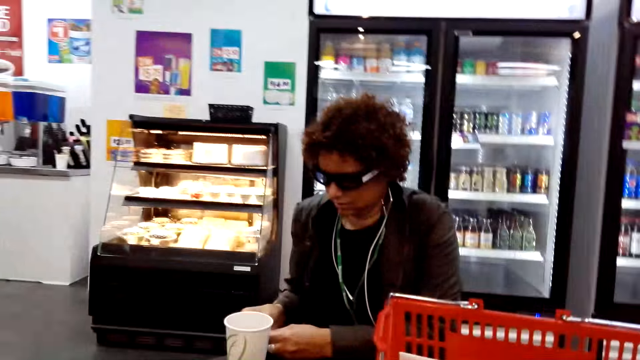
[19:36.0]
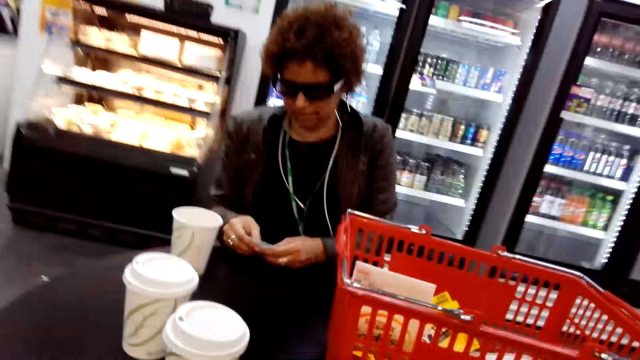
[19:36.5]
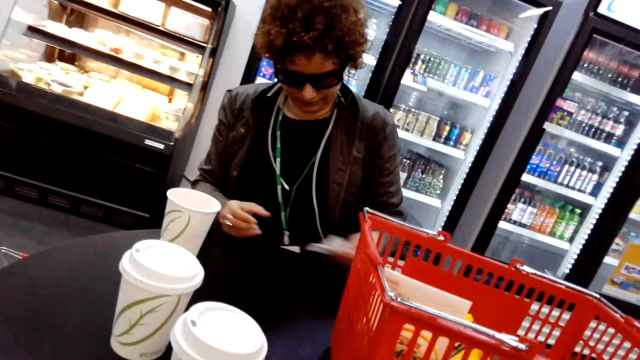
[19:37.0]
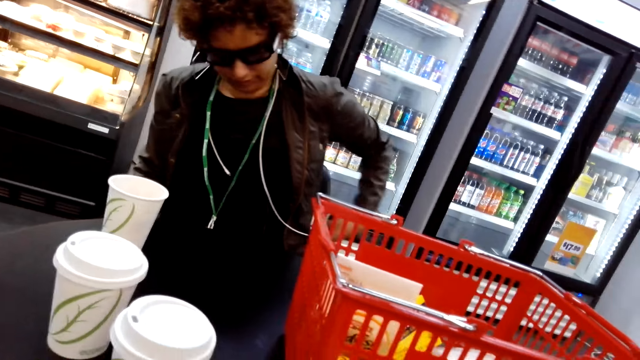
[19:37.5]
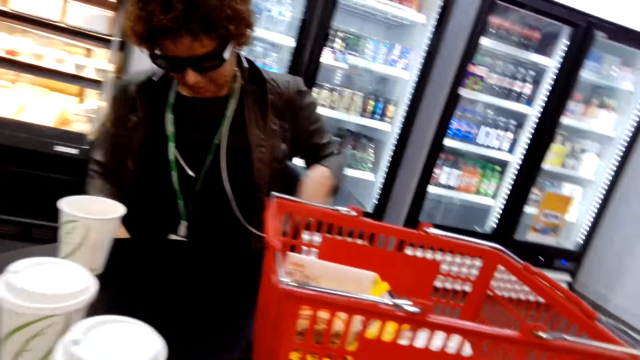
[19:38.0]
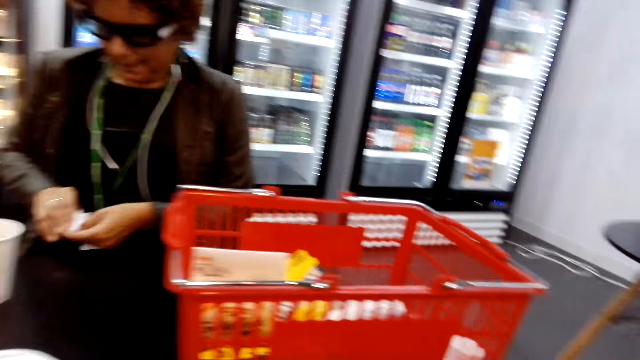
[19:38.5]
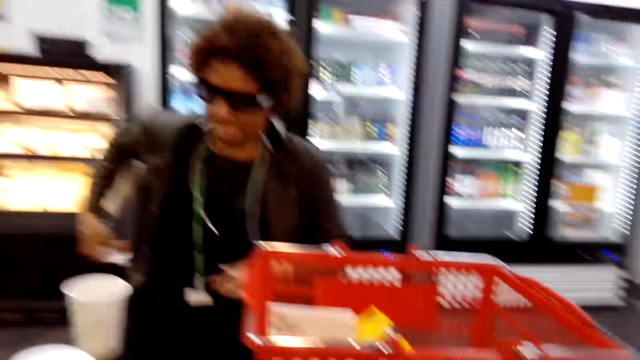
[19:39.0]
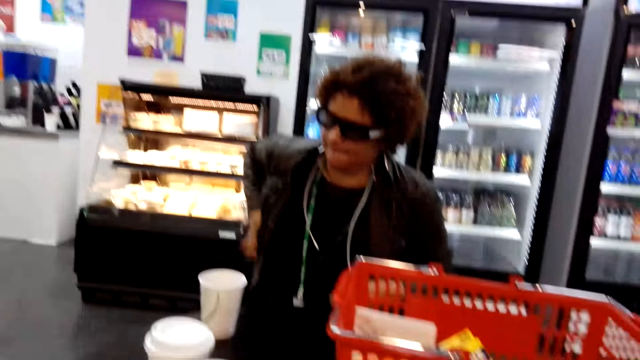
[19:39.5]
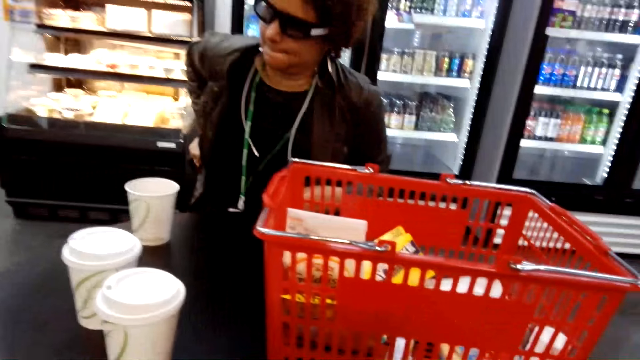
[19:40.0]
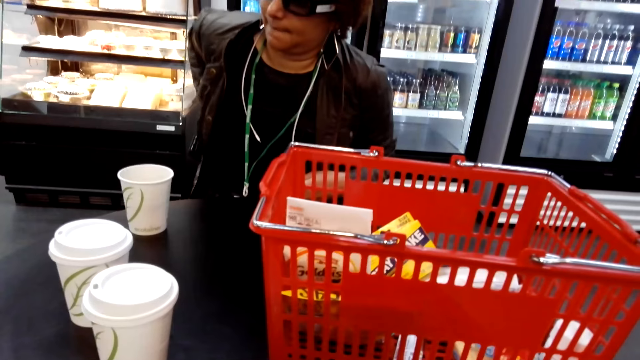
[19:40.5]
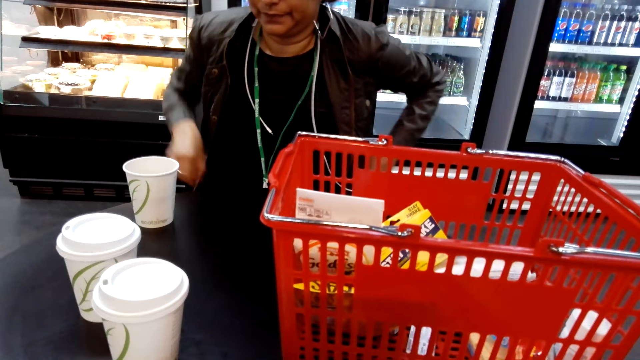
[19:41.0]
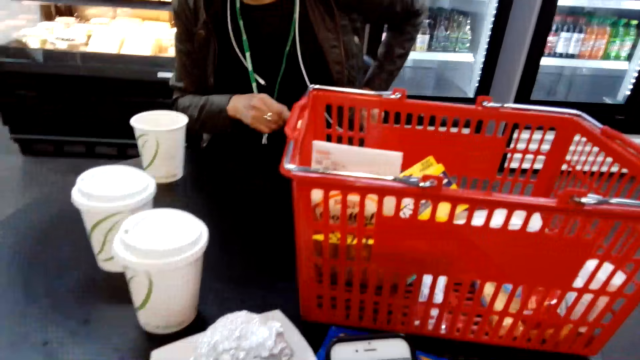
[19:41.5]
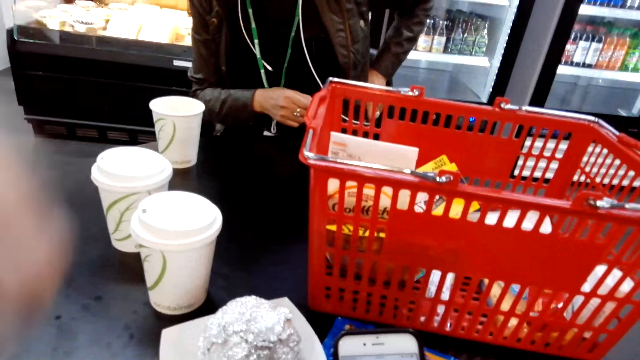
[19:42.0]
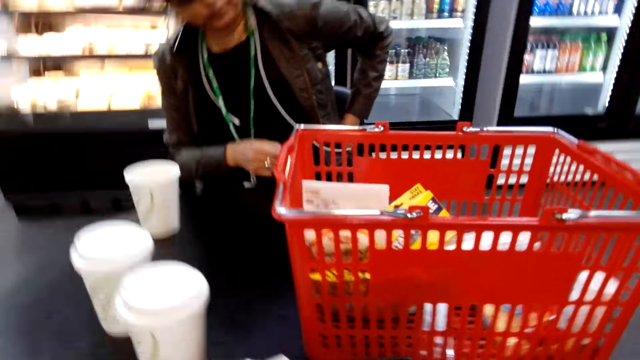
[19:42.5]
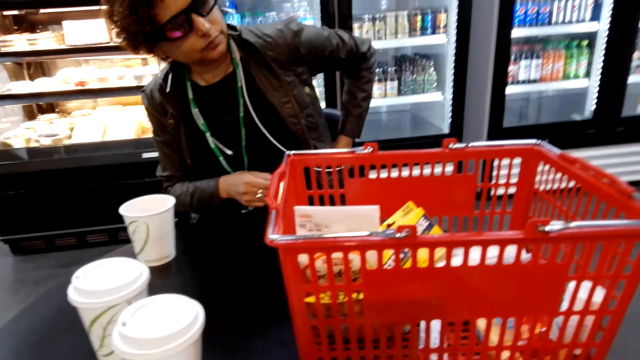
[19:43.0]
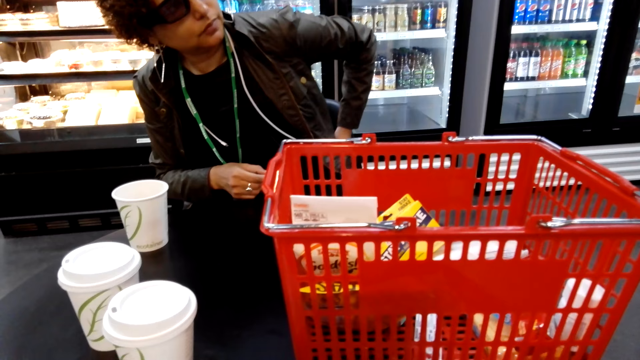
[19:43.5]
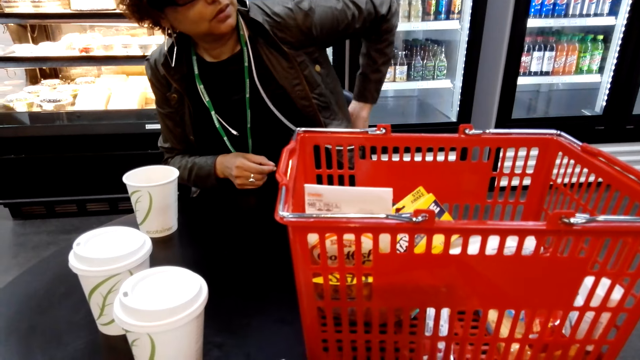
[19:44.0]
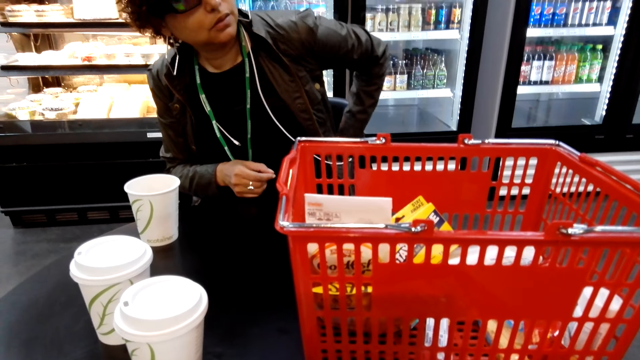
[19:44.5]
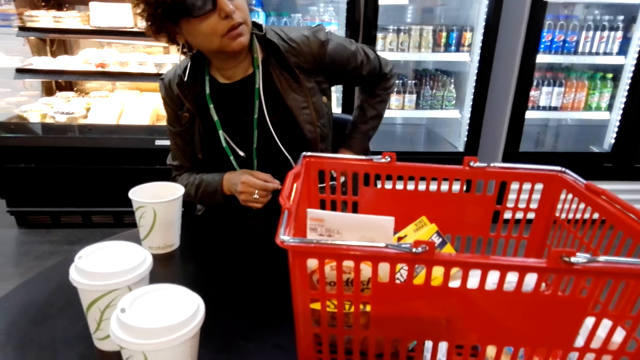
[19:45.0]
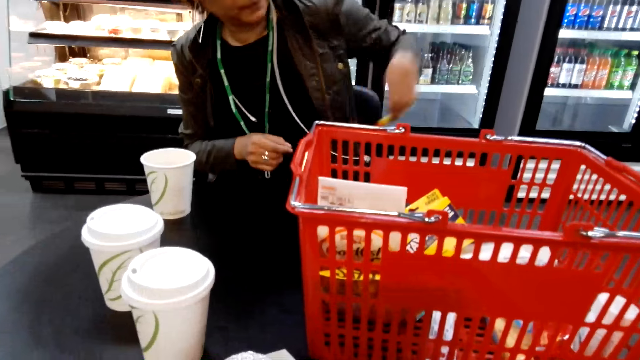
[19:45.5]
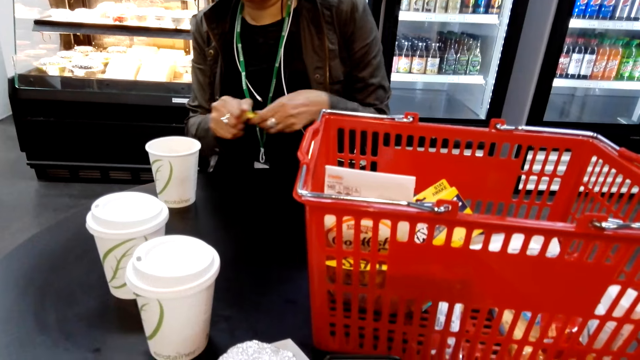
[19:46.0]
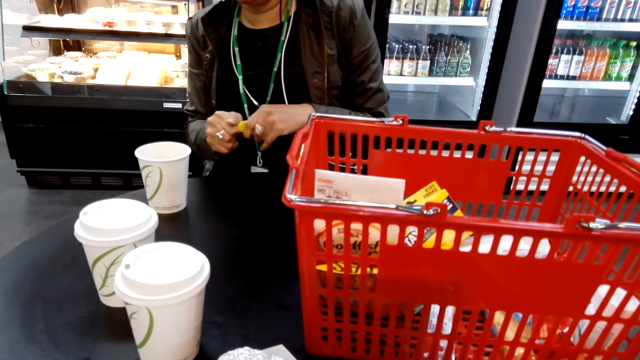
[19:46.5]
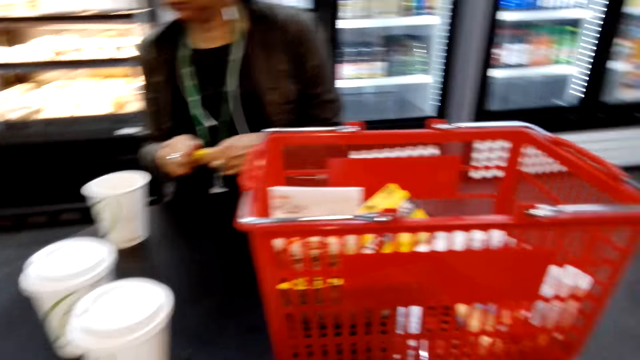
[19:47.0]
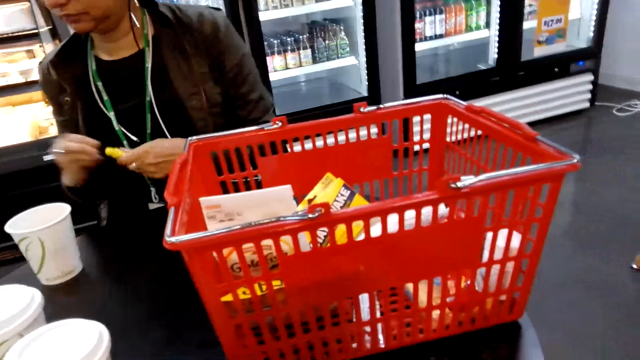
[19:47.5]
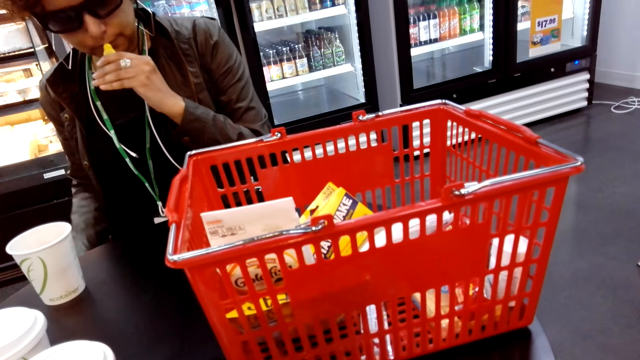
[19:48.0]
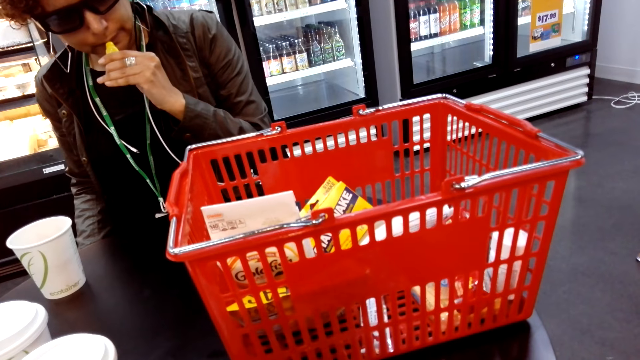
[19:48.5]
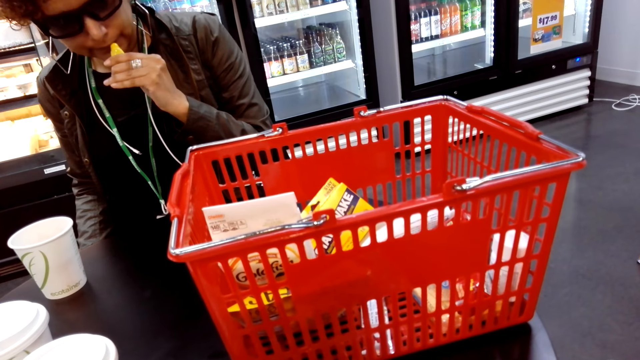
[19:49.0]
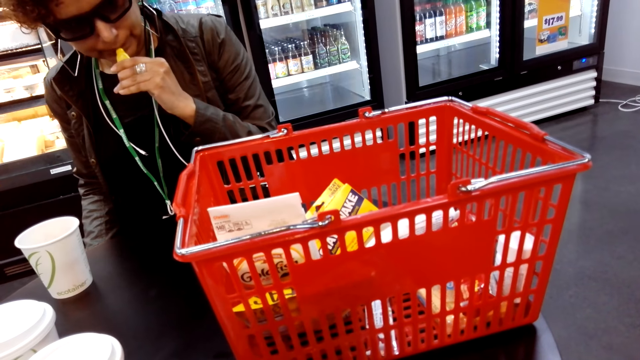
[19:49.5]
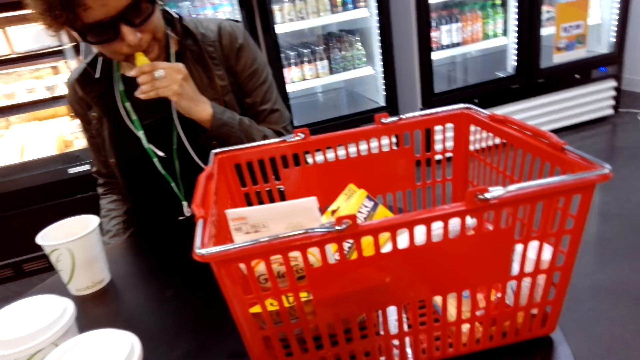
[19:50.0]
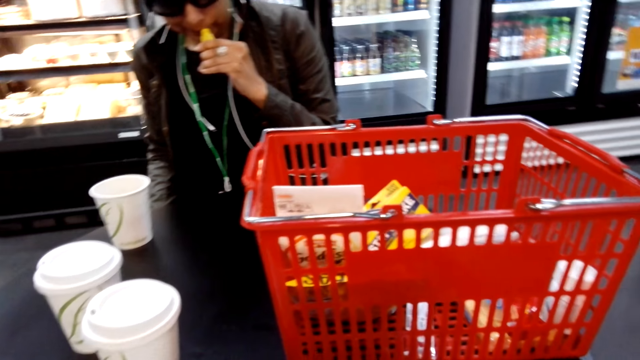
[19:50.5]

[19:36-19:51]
A person puts the paper in the pocket. The person removes the lip balm or gloss from her pocket. The camera wearer adjusts the camera. The person picks the gloss. The person applies the lip balm on her lips.

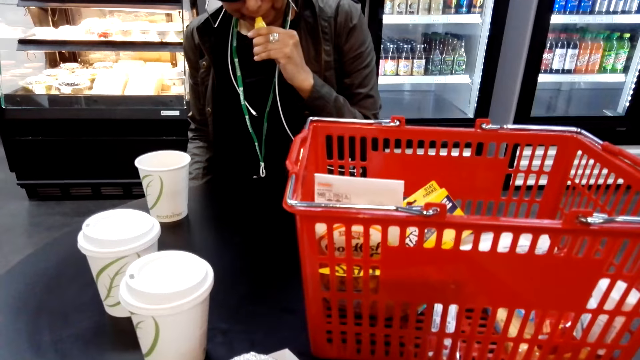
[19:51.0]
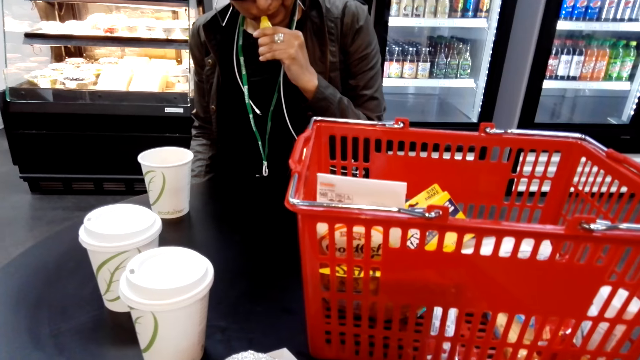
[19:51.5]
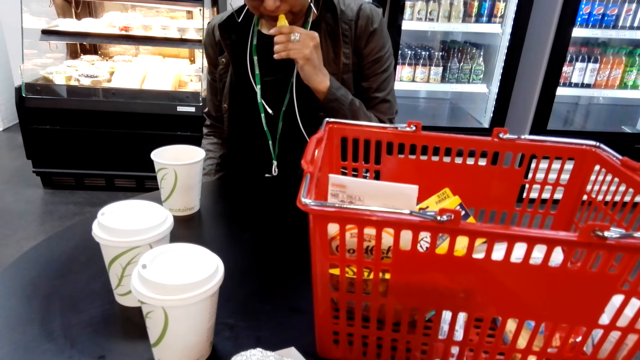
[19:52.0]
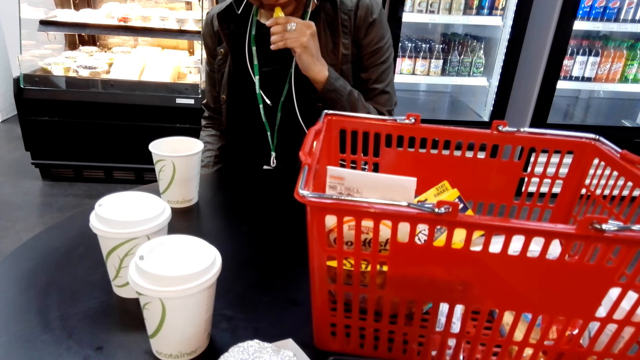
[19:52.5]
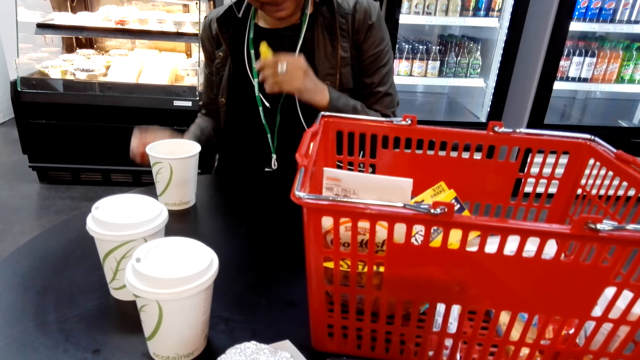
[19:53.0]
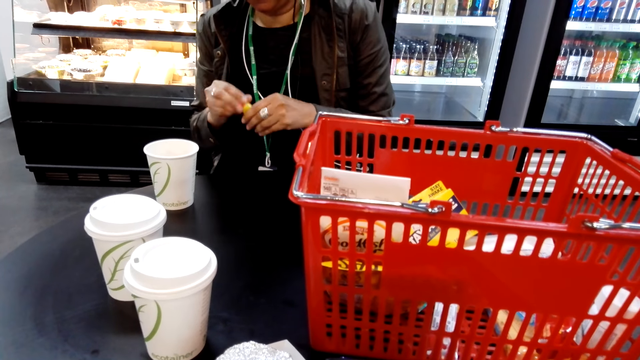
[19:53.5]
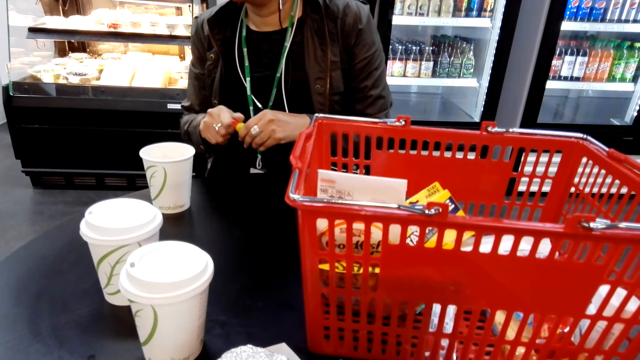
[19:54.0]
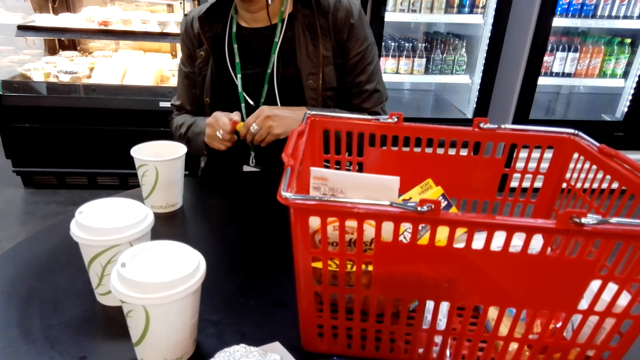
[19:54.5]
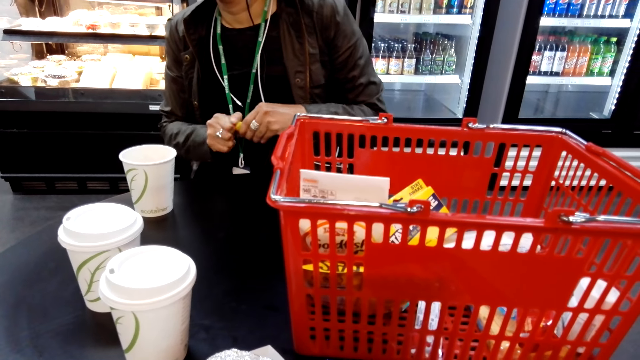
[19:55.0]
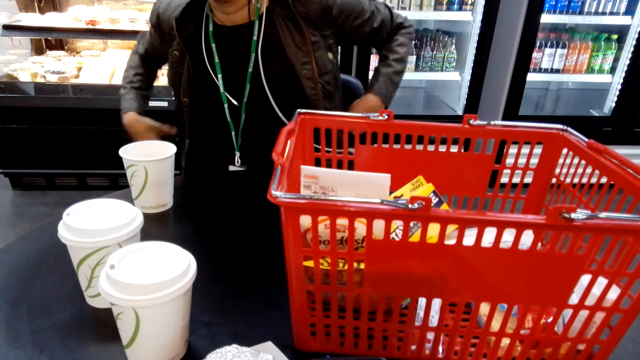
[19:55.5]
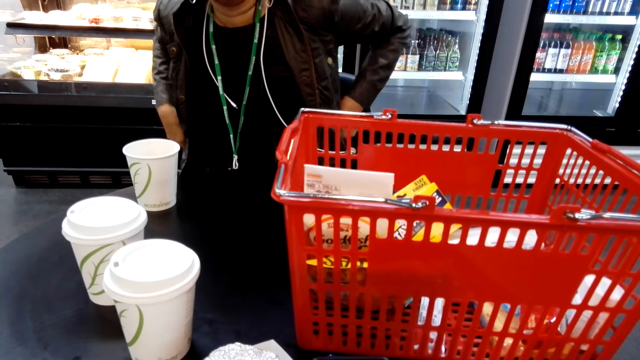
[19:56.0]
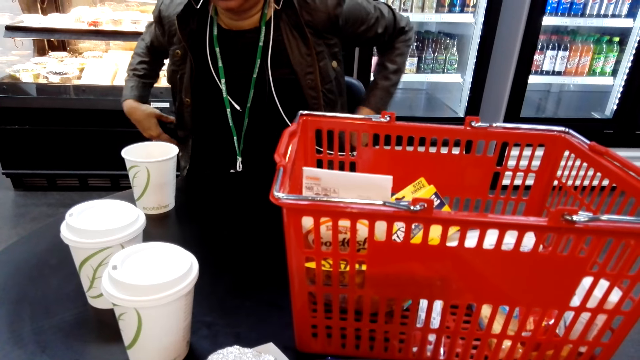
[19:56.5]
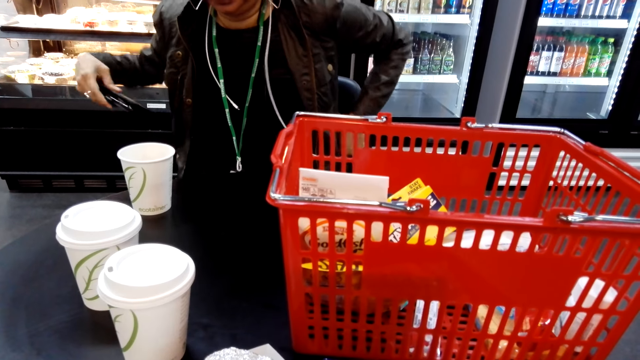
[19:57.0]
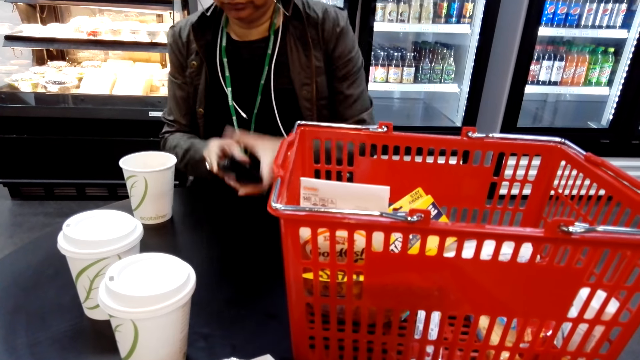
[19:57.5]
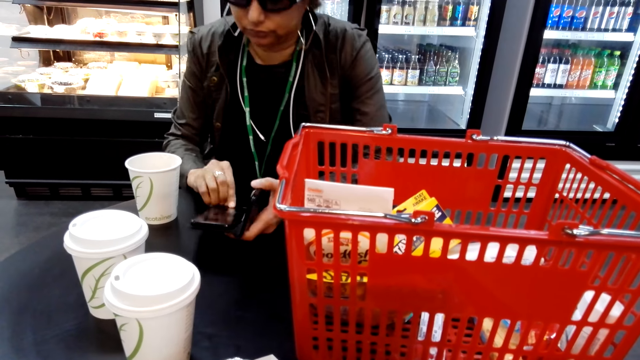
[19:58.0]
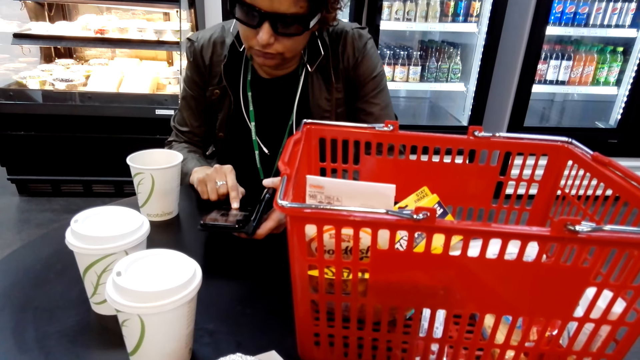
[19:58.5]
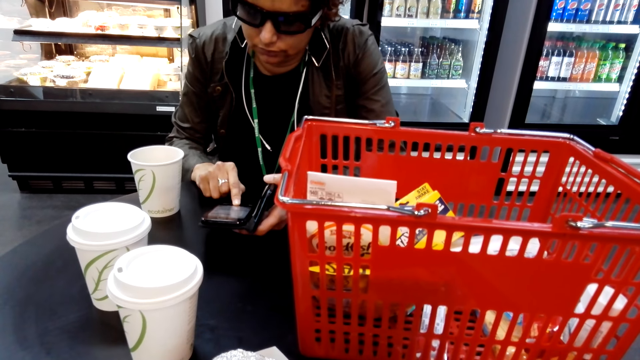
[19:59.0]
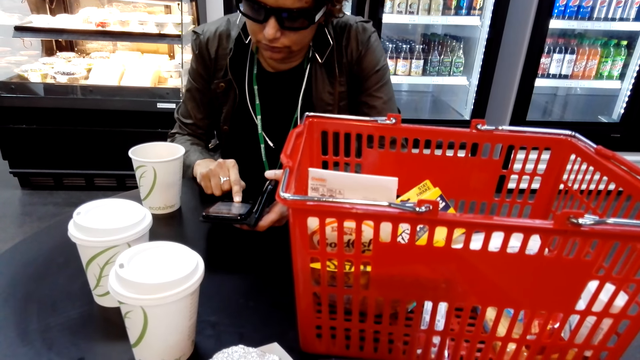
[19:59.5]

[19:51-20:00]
A person closes the gloss and puts the gloss in the pocket. The person removes the phone from the pocket and operates the phone.
